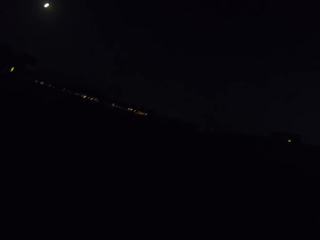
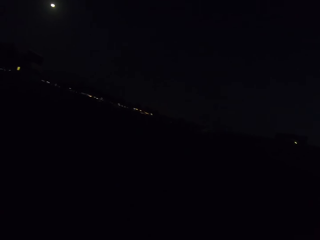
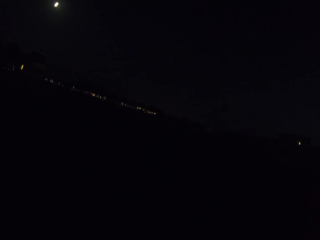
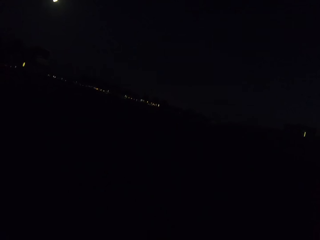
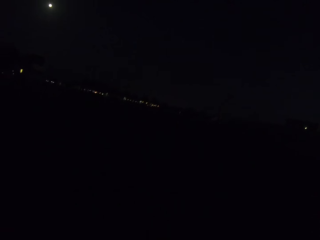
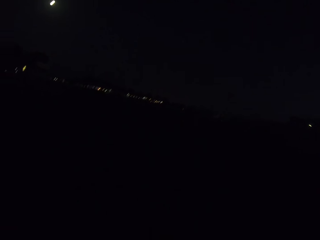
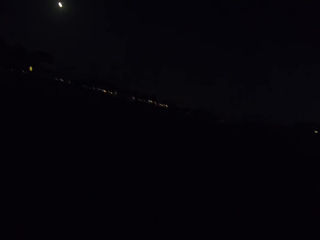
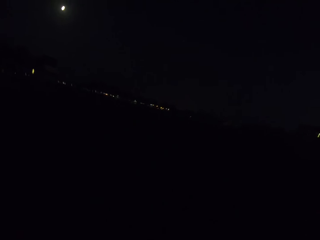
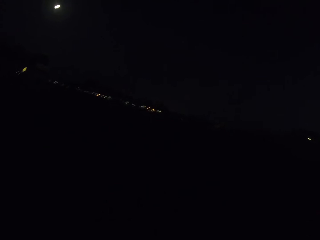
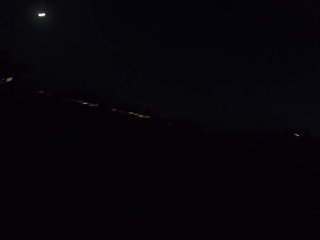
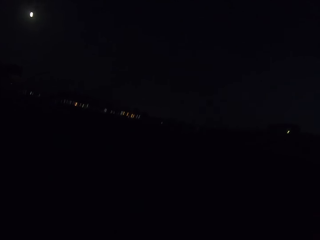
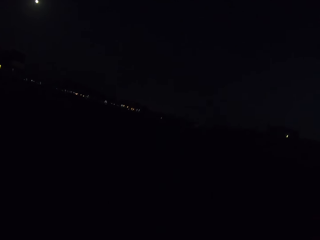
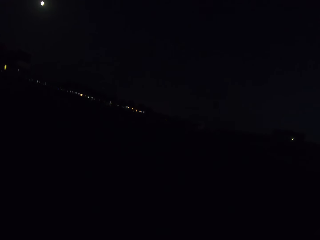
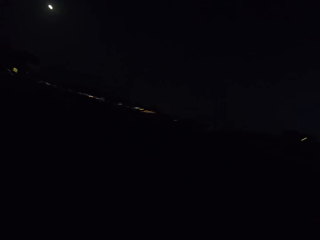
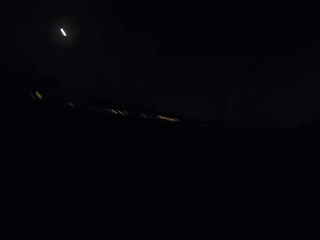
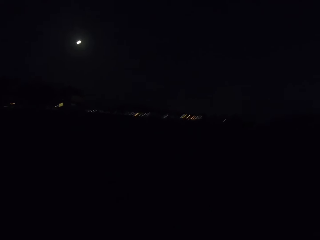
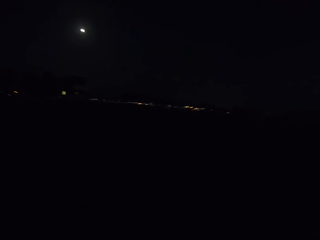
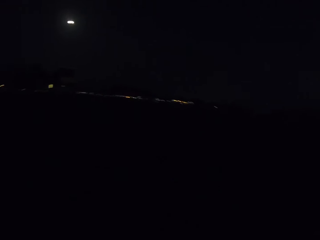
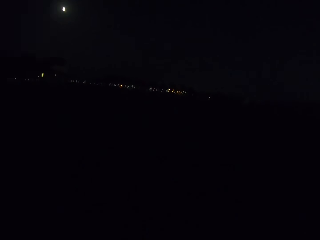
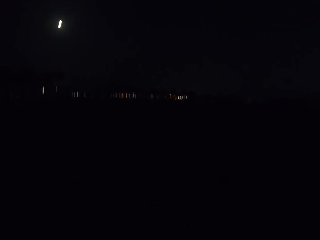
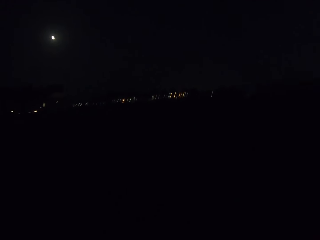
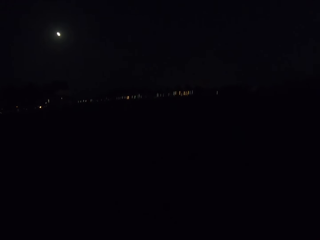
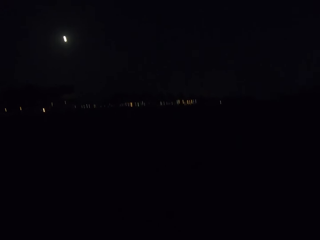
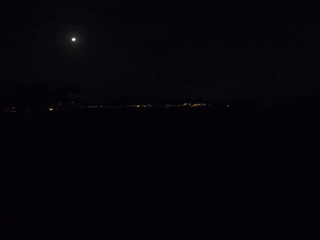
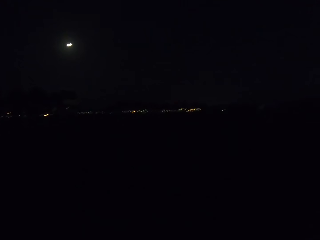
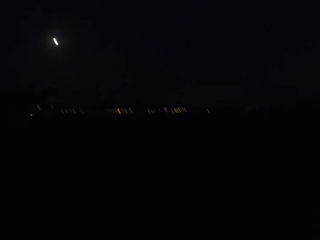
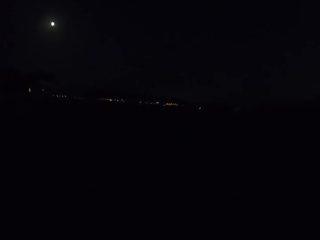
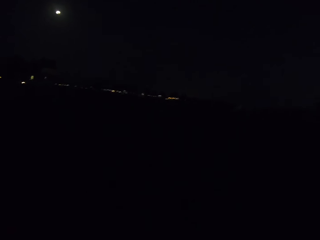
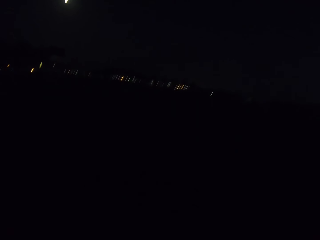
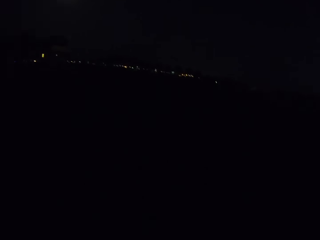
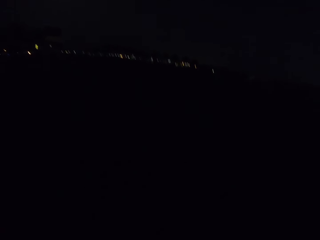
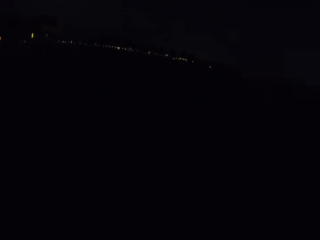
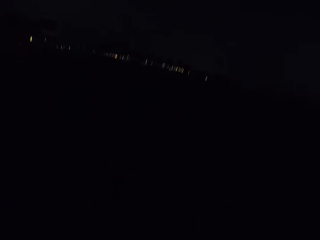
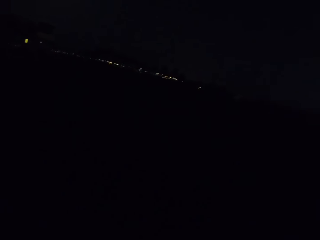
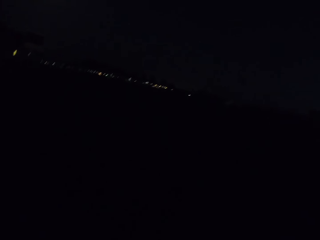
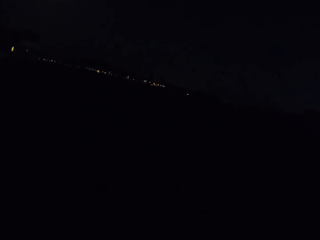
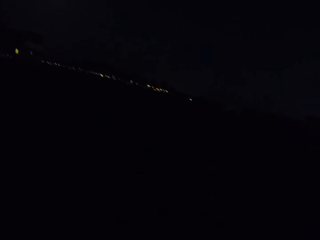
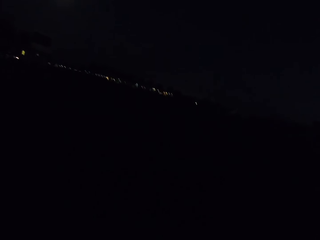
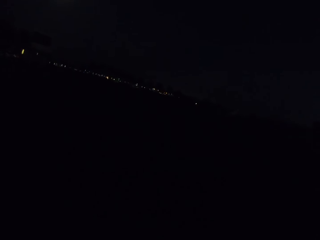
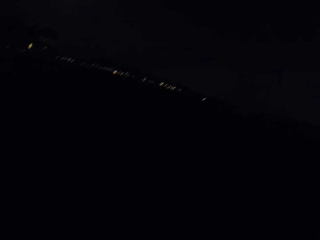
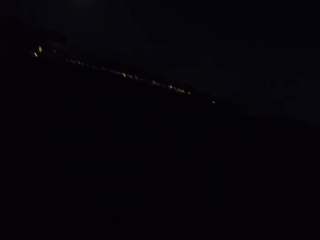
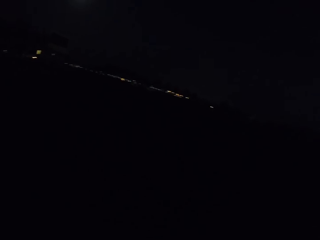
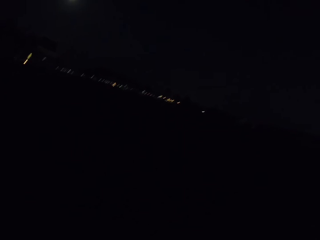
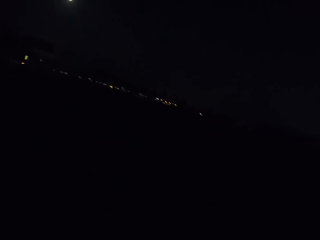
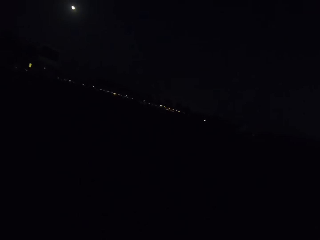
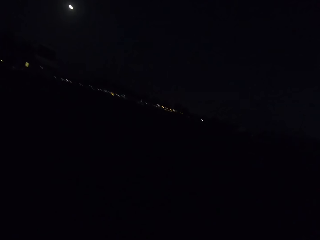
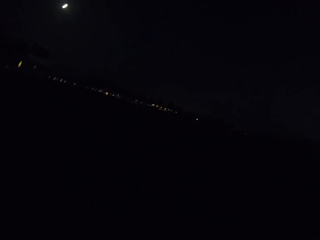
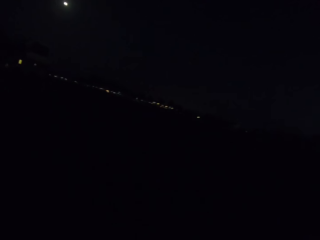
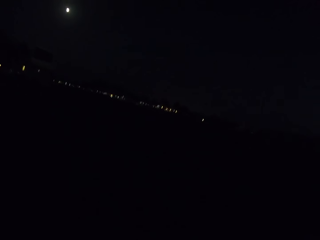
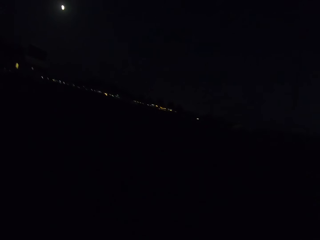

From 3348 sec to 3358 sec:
The camera wearer walks on the road. They look around.

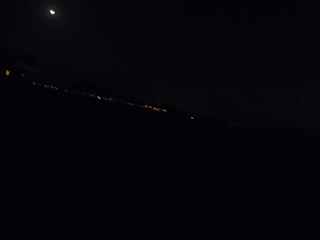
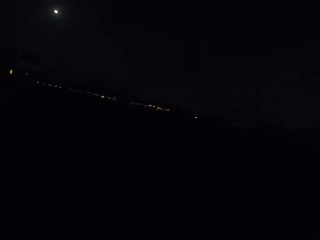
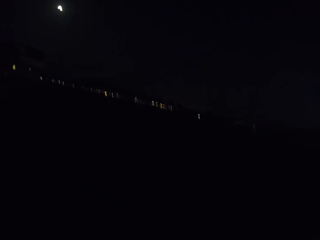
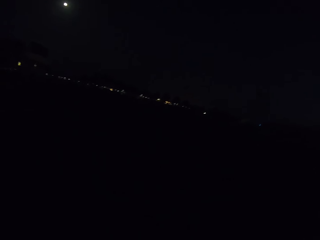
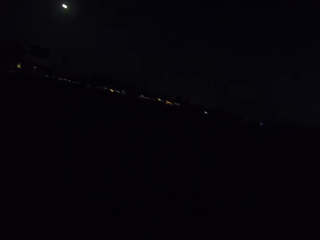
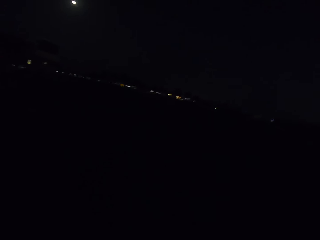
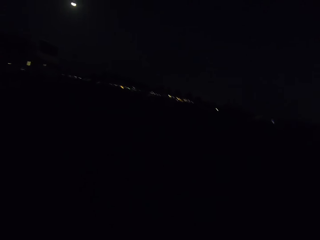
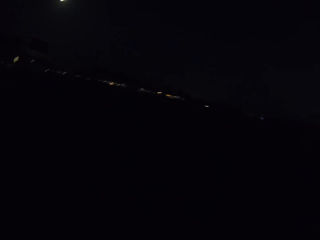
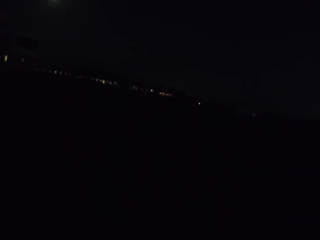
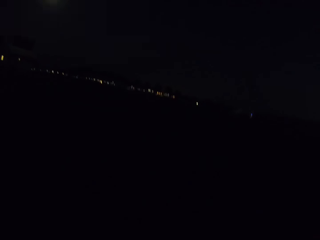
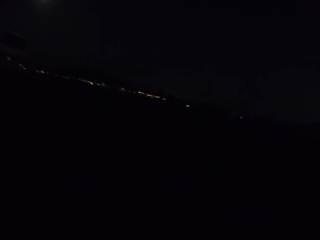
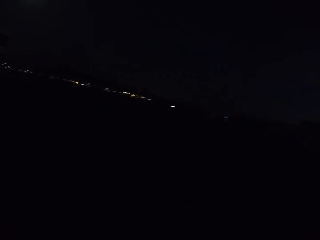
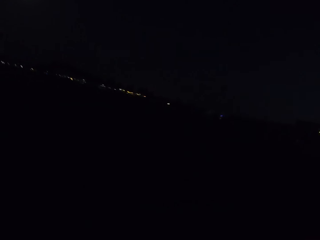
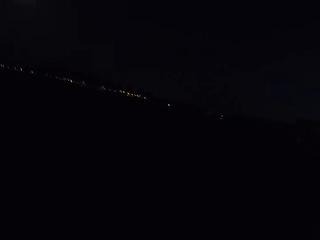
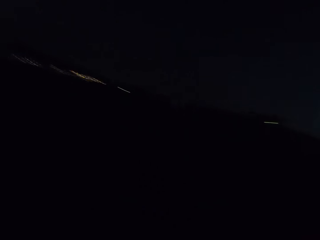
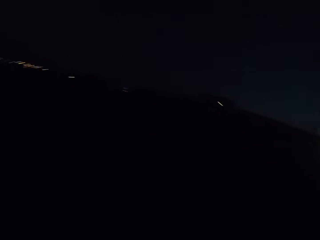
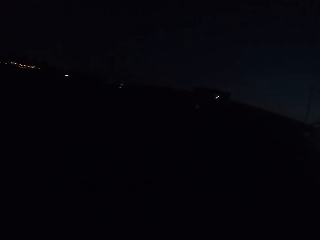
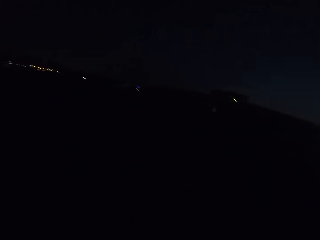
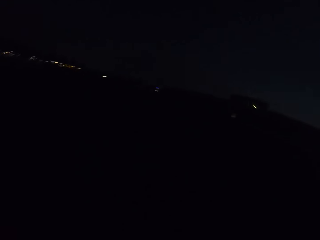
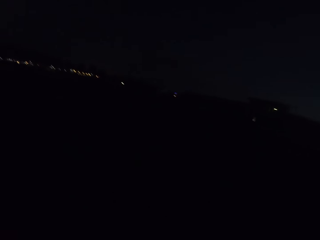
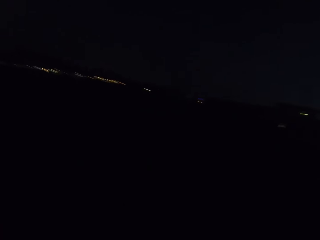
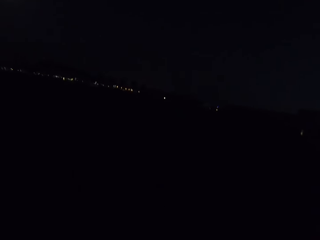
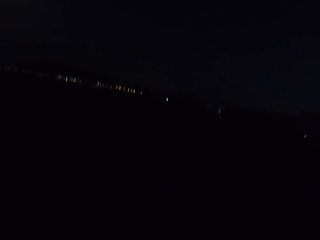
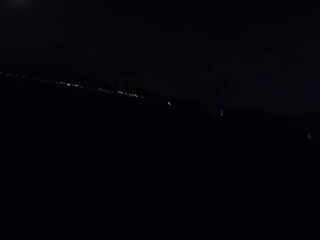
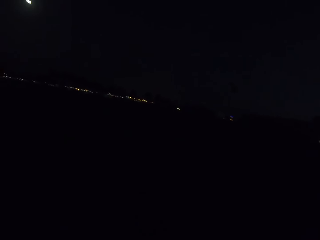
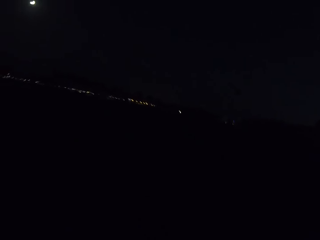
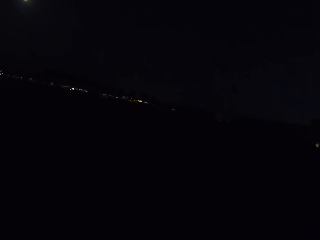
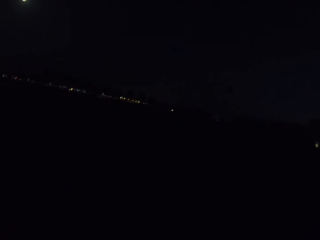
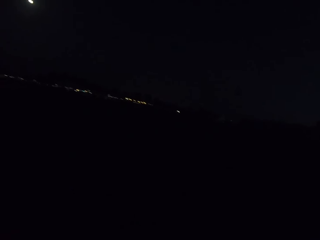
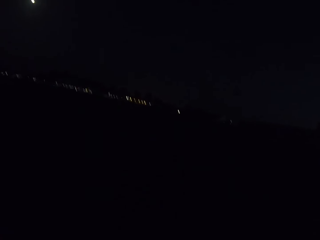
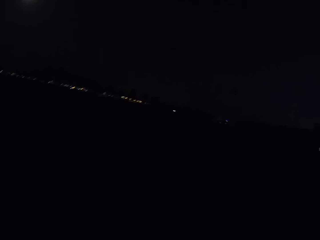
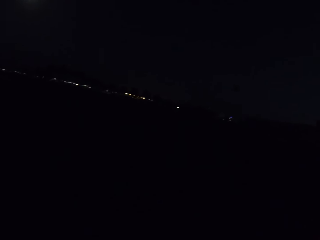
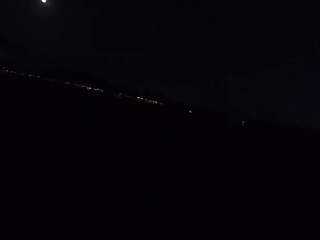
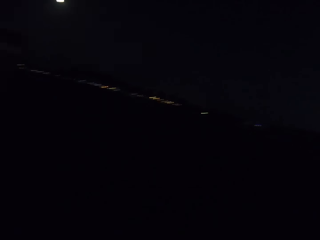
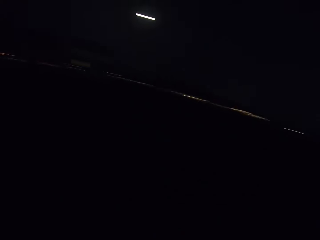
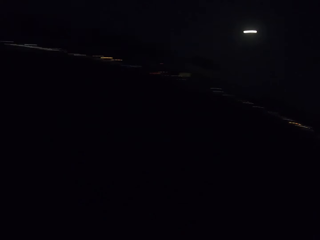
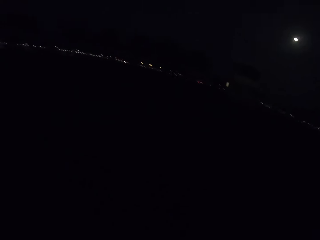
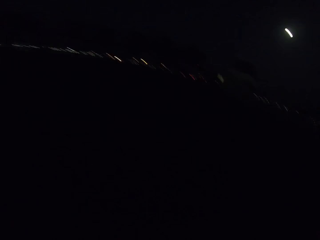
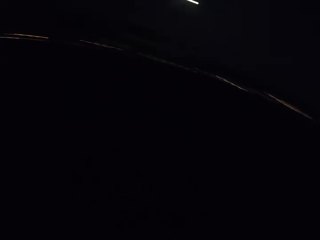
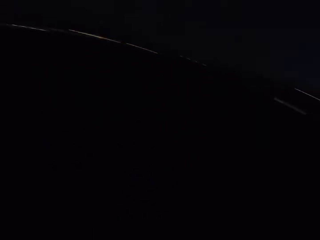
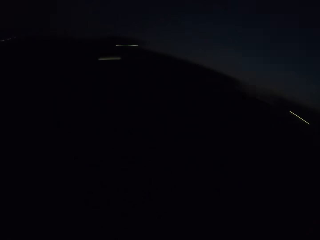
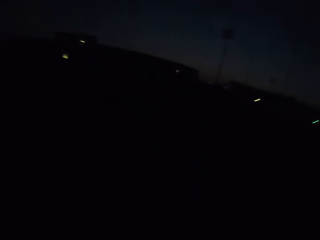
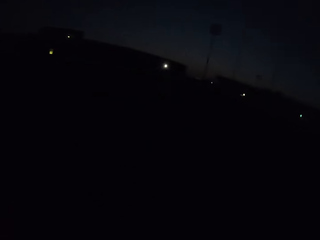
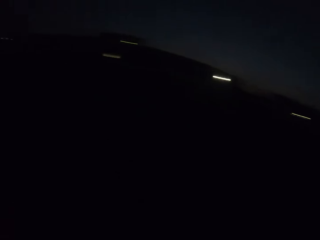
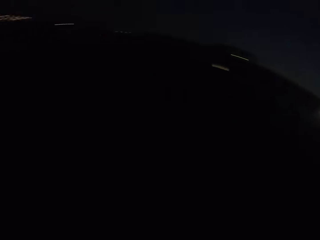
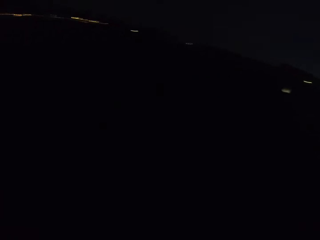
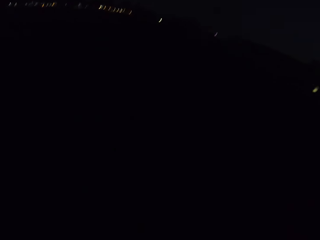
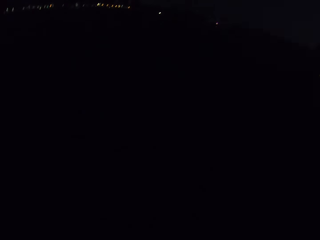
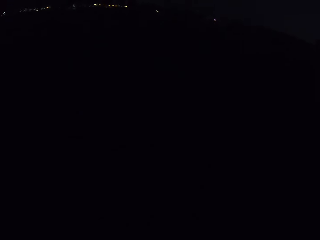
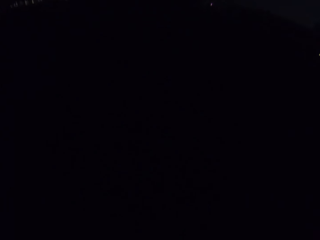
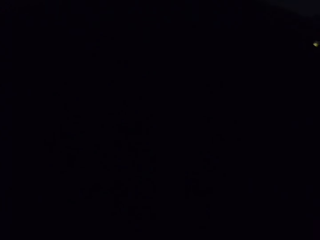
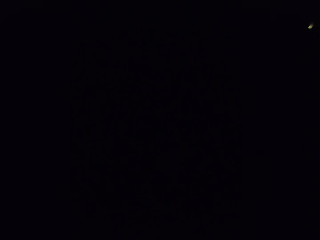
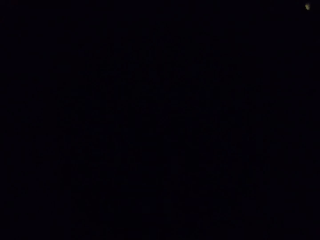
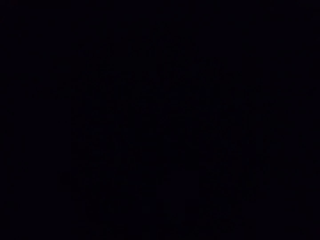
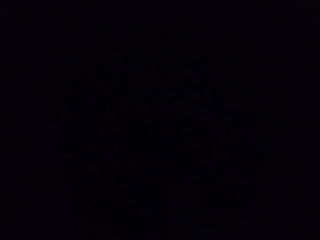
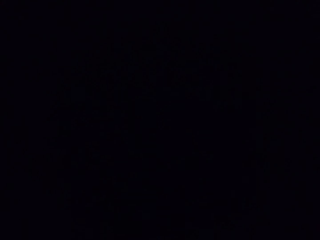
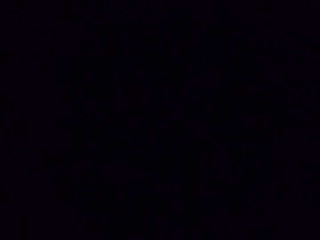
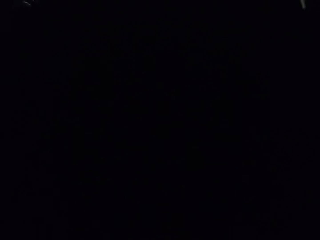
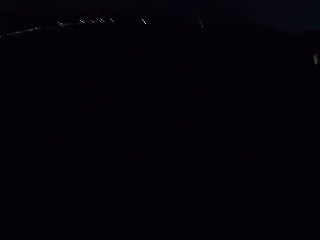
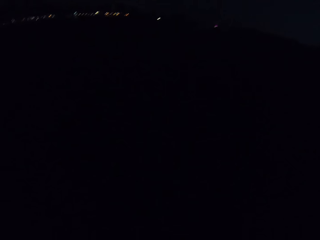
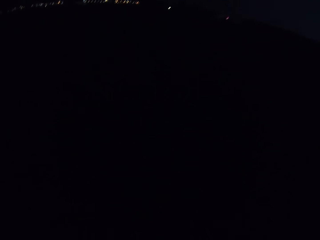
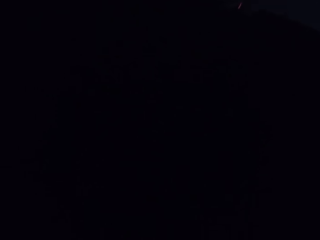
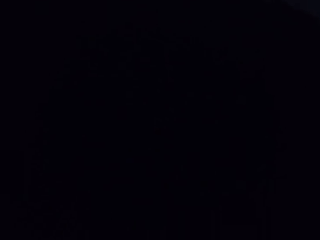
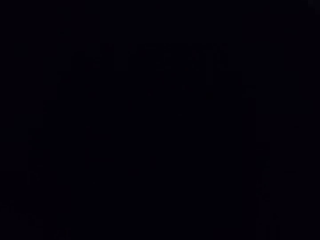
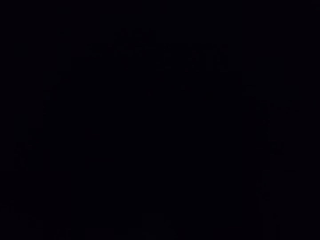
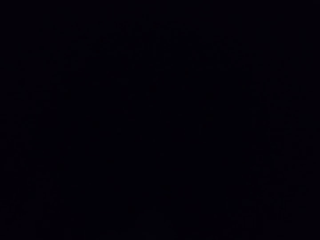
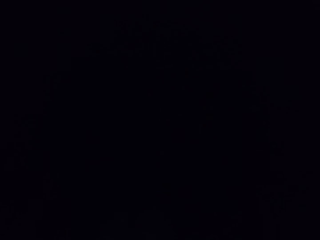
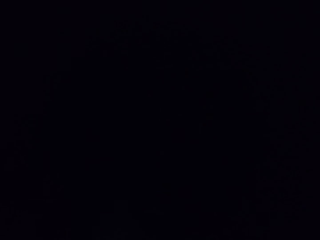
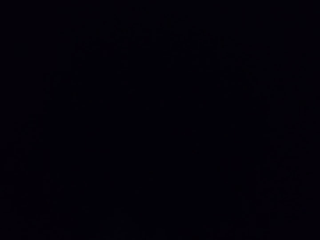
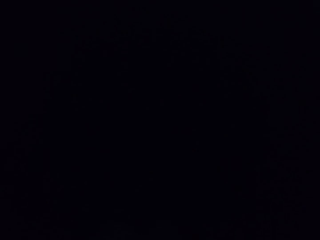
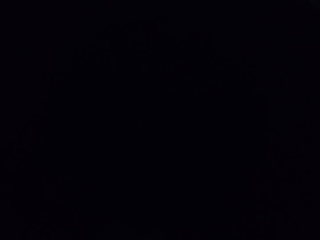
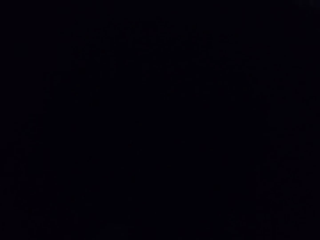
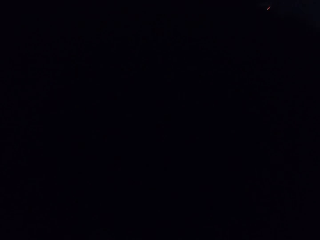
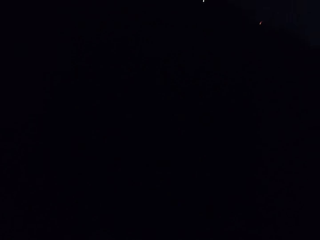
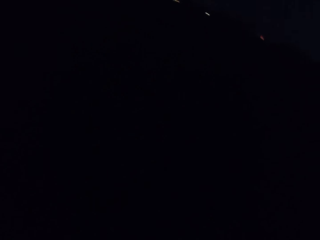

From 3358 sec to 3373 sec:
The camera wearer looks around. They look around repeatedly. They walk on the road.
